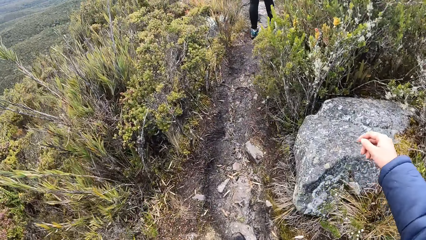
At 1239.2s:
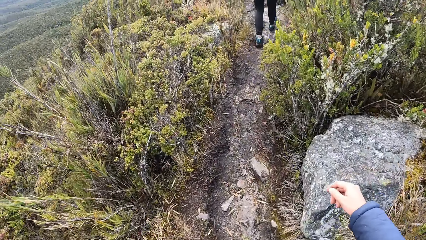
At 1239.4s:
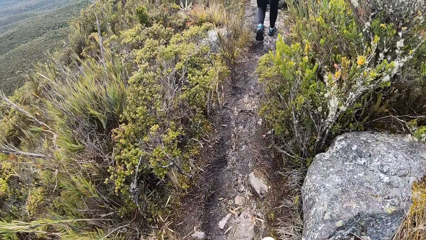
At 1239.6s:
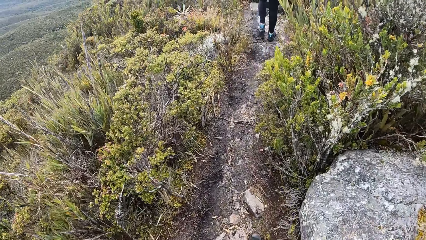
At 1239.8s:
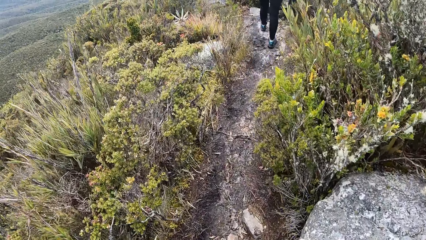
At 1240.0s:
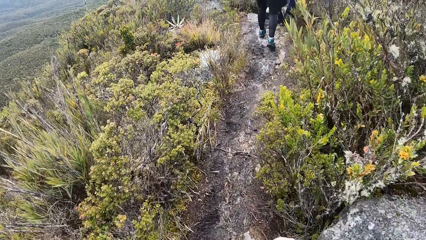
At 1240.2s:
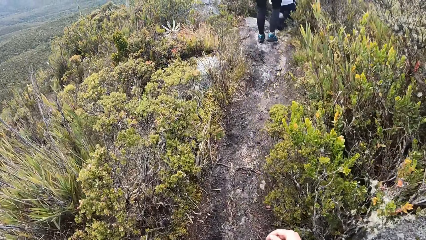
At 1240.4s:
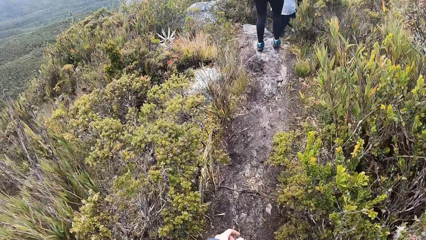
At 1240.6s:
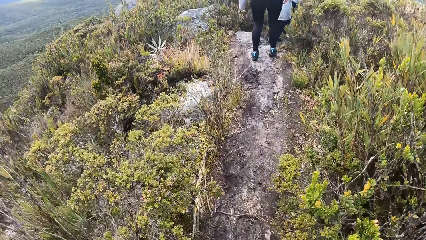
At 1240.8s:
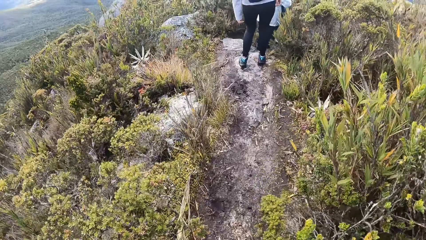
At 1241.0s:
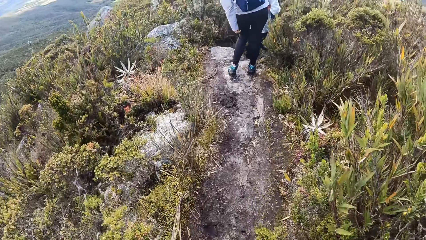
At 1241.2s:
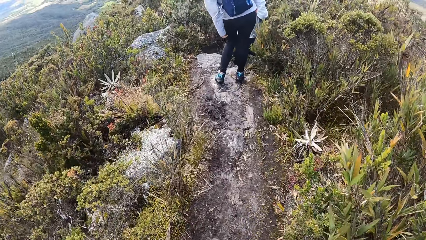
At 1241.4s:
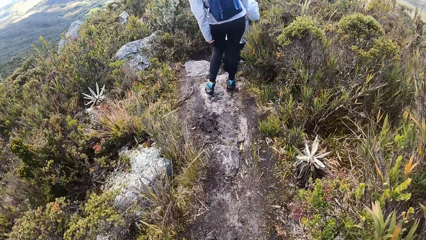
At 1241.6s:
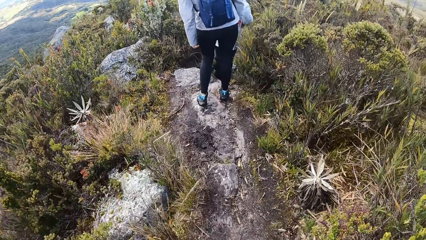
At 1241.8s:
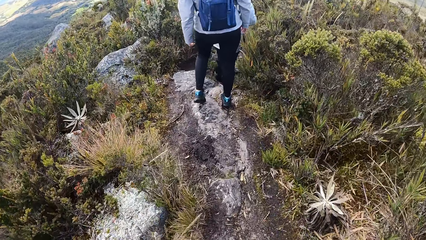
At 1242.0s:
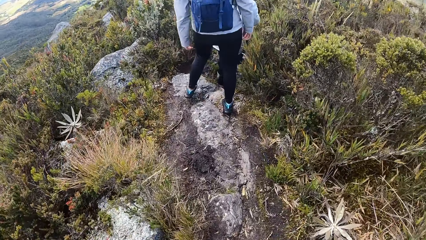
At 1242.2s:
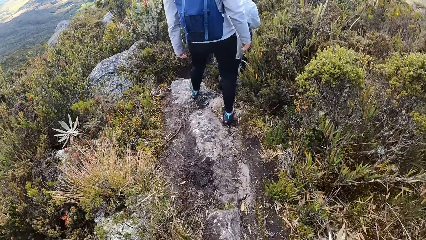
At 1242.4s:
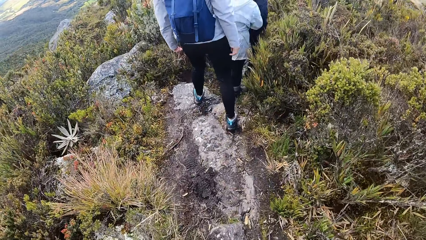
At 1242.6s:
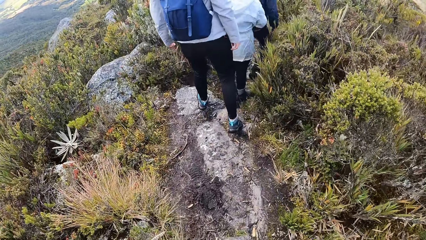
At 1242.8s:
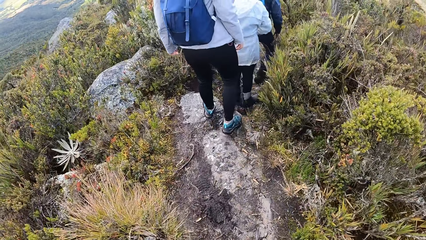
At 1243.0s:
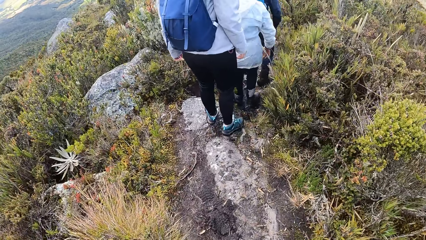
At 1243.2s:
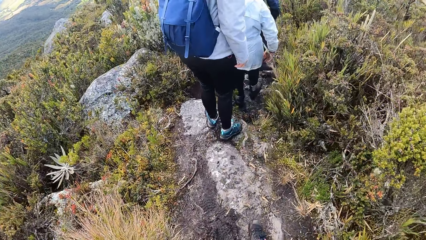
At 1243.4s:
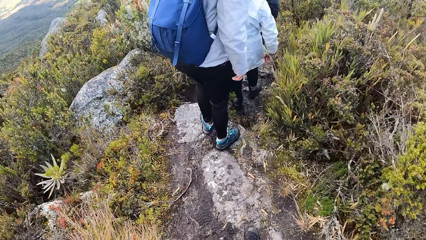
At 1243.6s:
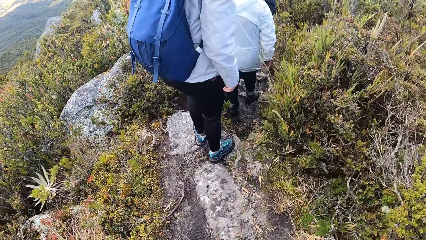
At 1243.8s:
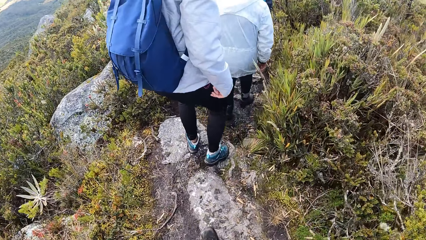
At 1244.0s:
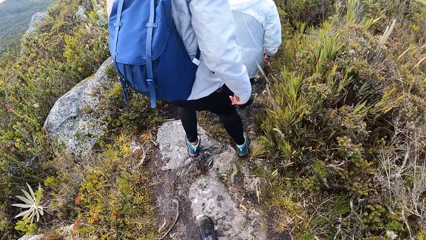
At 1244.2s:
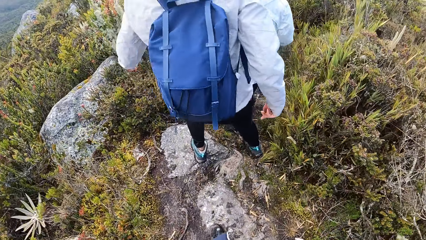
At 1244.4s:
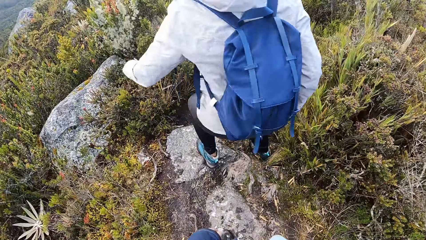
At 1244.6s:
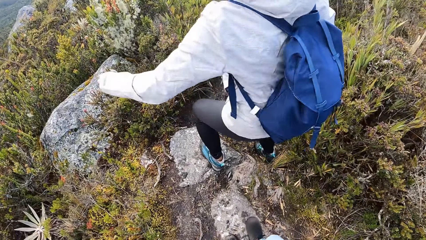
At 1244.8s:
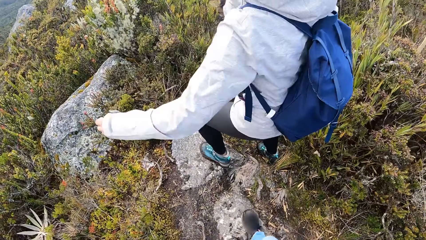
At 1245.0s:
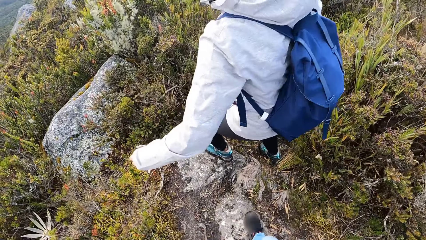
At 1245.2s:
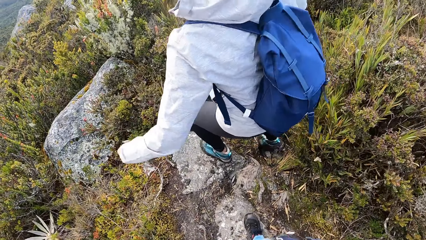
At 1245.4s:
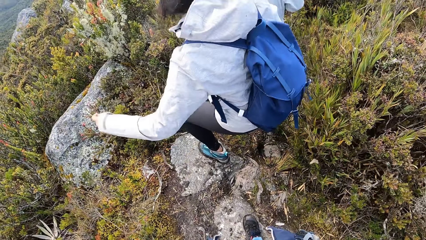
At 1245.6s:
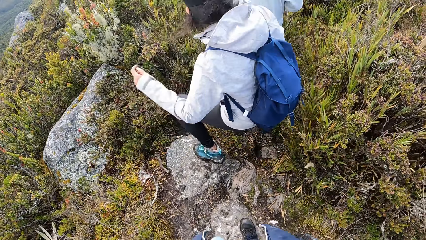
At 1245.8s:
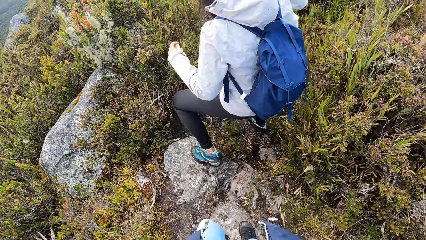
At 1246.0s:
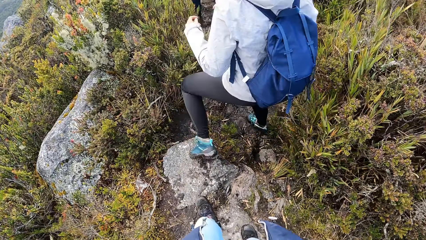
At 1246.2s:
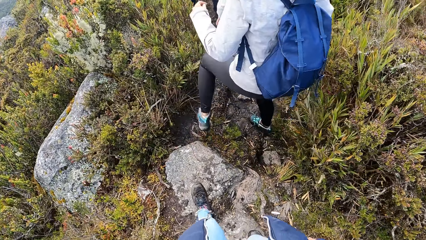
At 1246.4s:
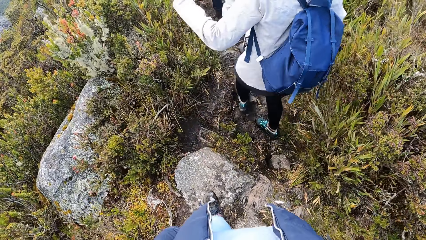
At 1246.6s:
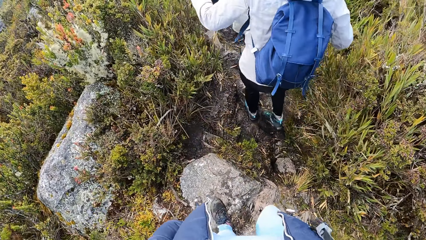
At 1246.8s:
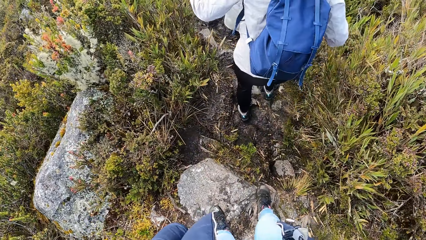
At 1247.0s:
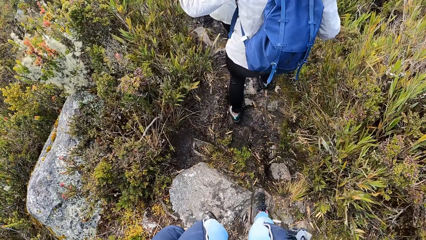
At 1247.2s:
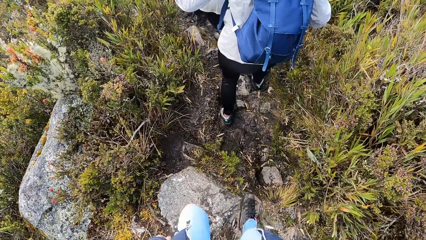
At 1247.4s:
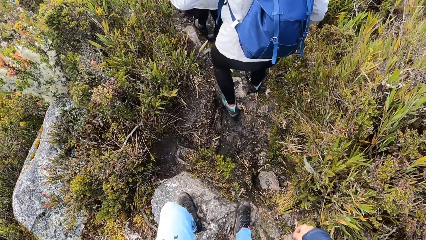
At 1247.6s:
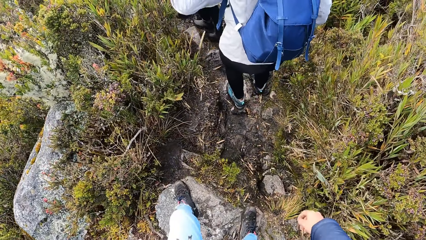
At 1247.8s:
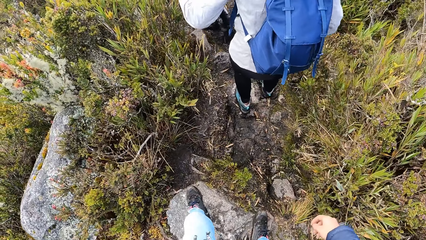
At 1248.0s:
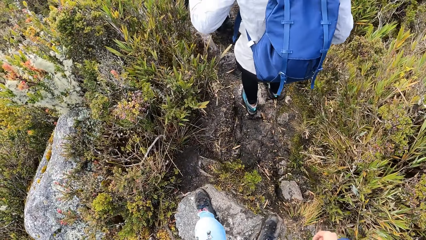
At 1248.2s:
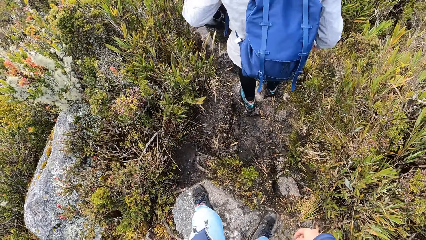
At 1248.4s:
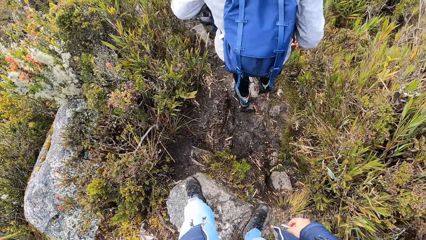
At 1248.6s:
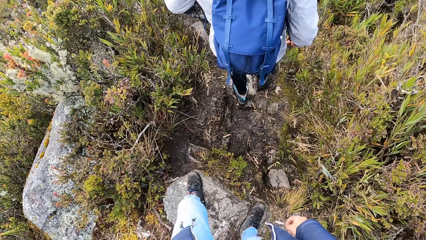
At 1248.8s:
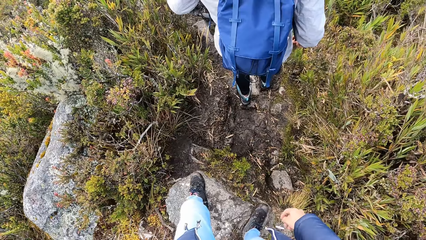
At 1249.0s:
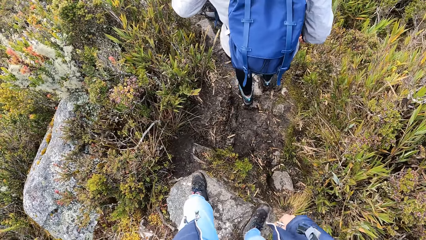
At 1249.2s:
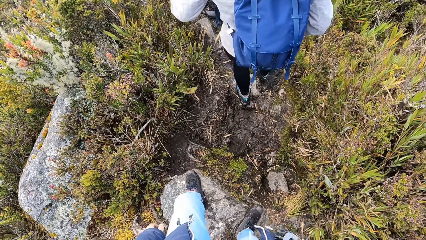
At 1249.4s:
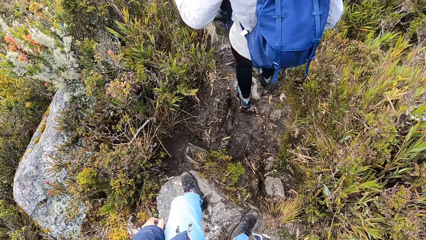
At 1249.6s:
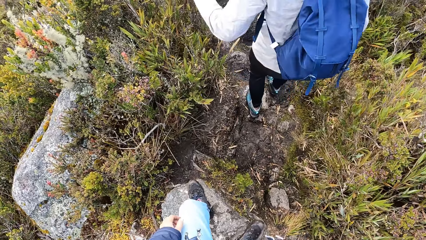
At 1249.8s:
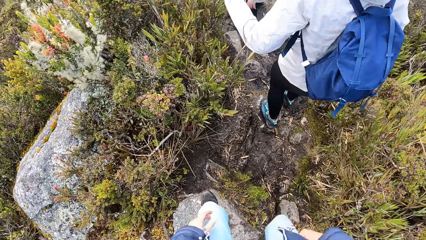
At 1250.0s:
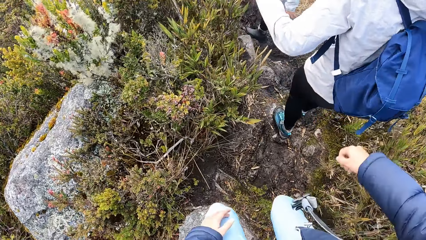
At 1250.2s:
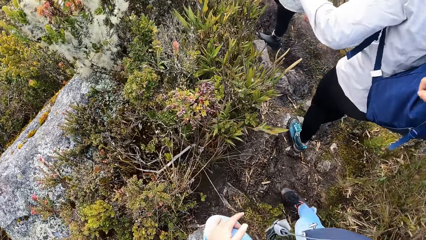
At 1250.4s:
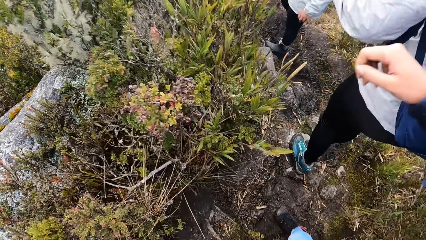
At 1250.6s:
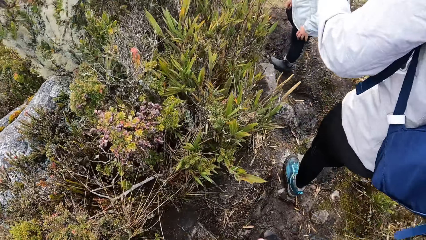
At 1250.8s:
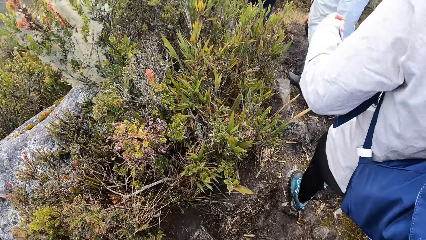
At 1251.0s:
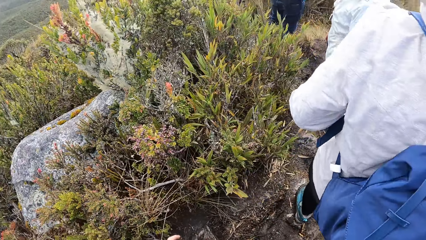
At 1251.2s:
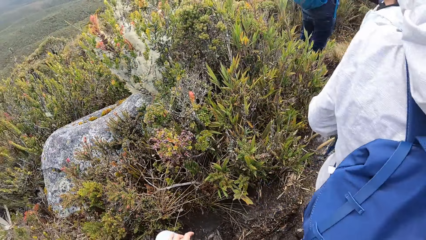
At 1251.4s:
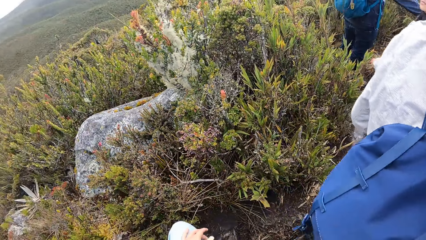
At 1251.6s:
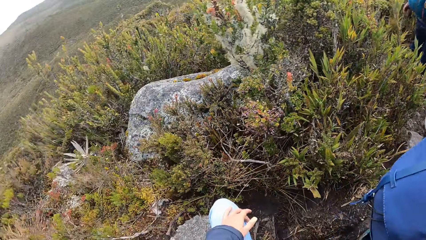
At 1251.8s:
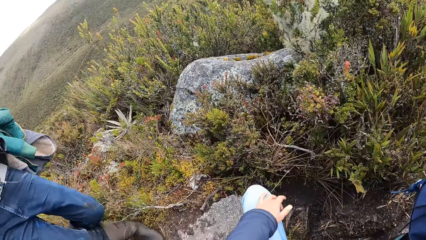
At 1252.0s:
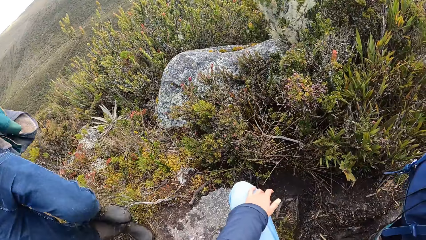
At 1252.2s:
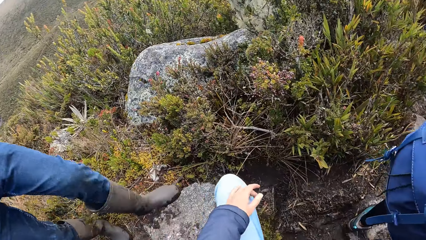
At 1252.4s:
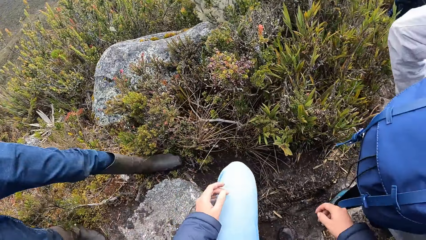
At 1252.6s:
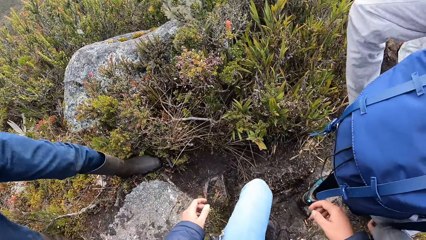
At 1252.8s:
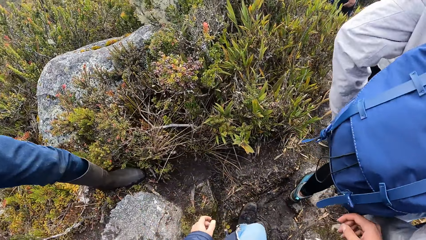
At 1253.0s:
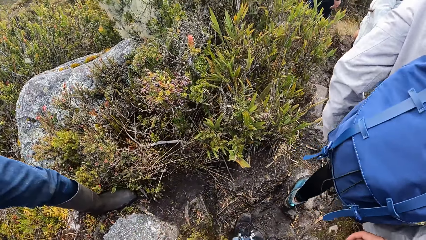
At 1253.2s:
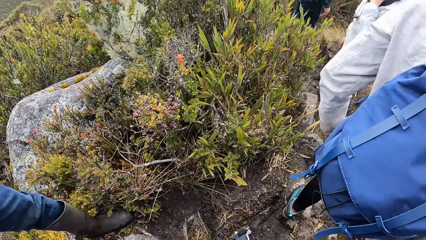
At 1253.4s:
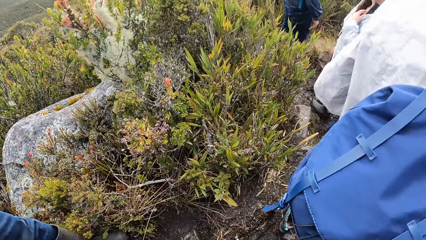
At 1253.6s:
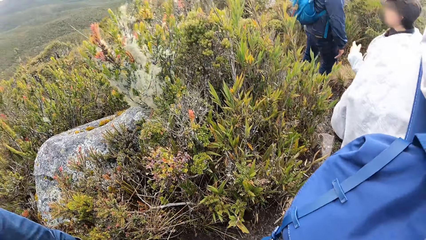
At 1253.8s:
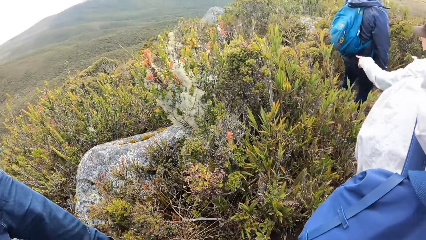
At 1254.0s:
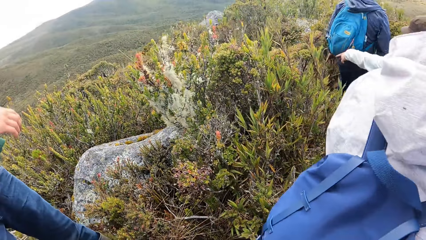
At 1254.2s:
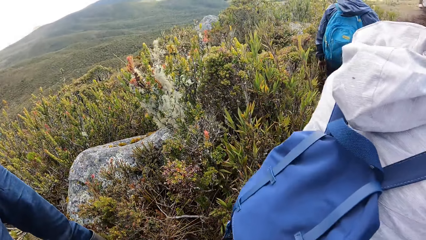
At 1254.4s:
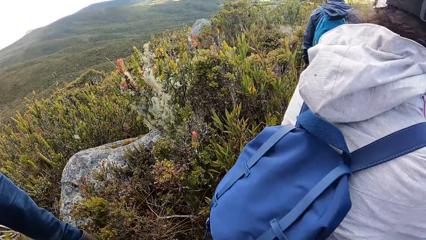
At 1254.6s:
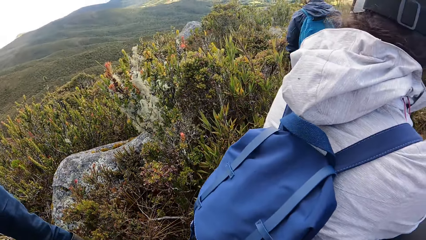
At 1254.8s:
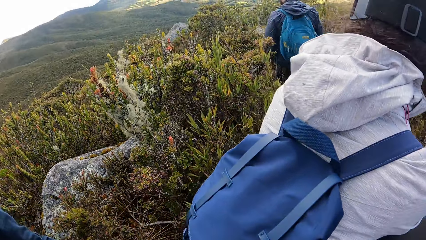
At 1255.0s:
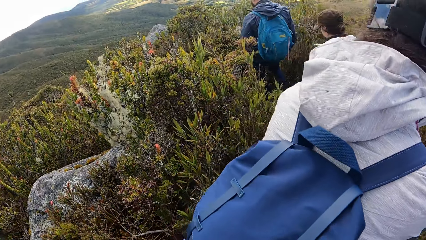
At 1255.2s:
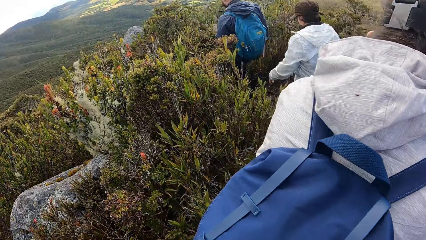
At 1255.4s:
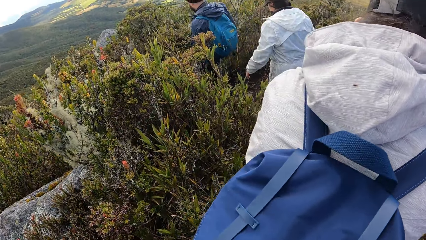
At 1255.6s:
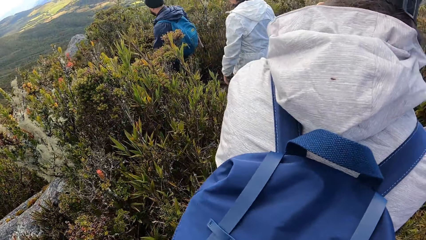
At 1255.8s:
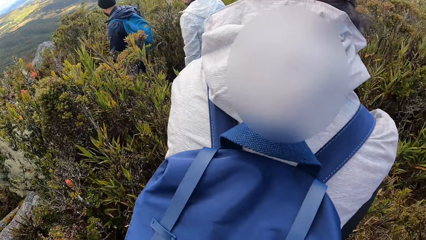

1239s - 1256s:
A man walks on the rock. The camera wearer walks down the rocks. They look around.
